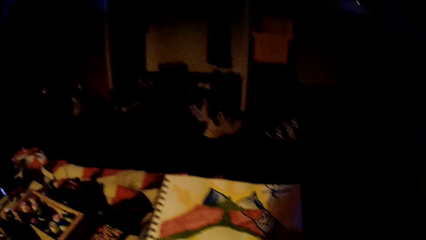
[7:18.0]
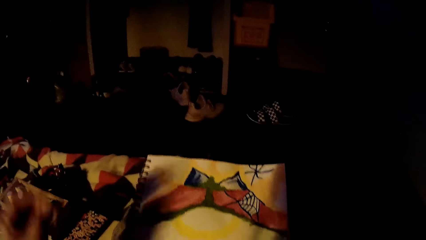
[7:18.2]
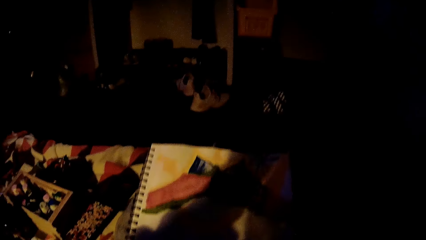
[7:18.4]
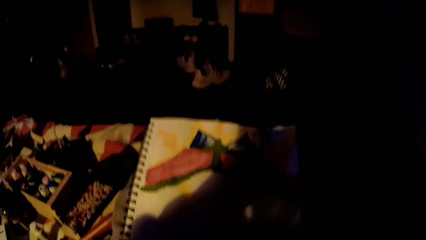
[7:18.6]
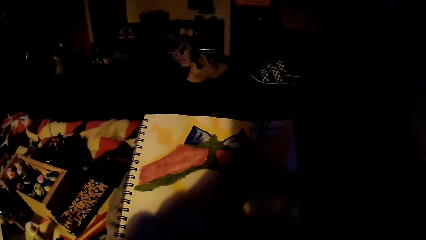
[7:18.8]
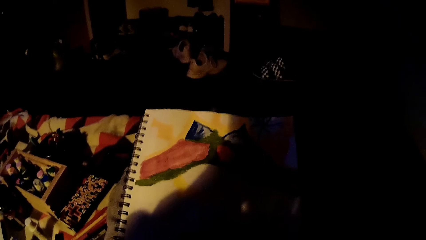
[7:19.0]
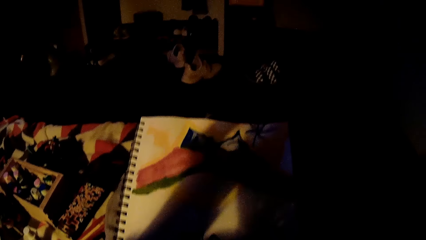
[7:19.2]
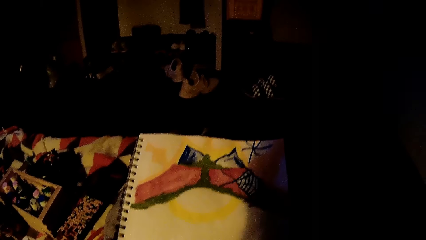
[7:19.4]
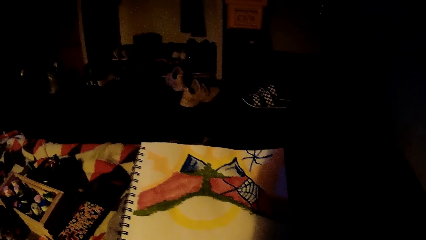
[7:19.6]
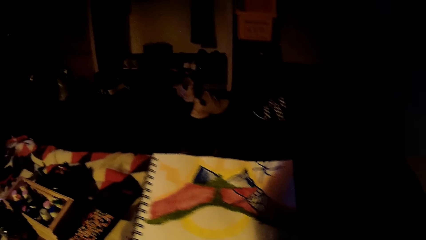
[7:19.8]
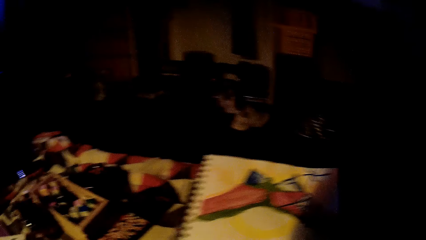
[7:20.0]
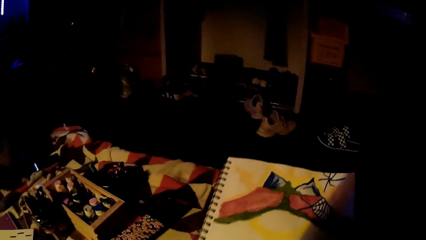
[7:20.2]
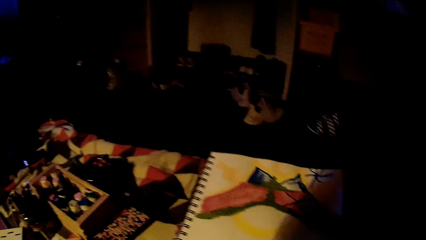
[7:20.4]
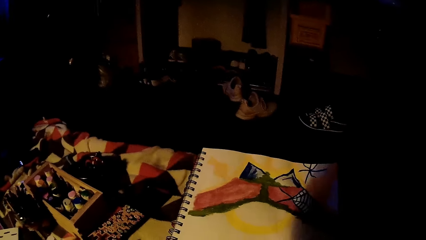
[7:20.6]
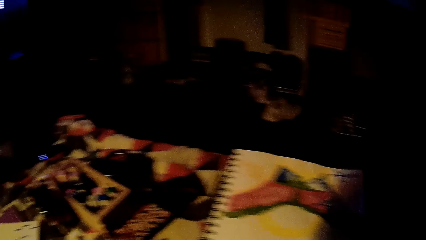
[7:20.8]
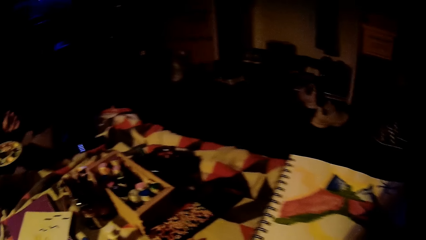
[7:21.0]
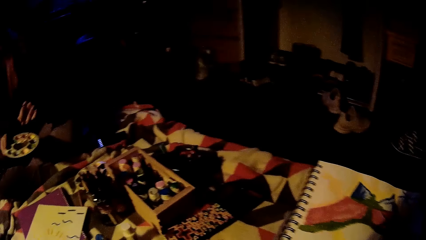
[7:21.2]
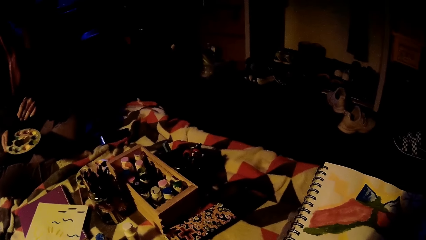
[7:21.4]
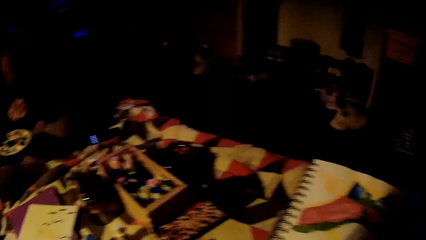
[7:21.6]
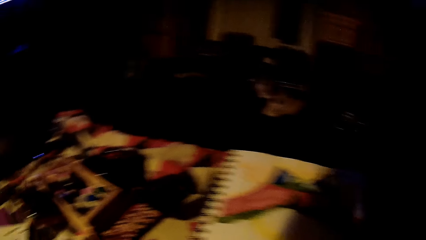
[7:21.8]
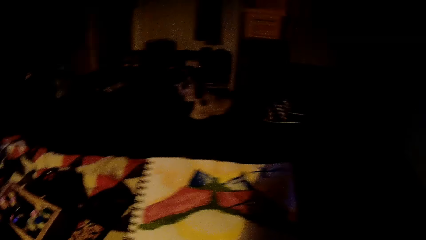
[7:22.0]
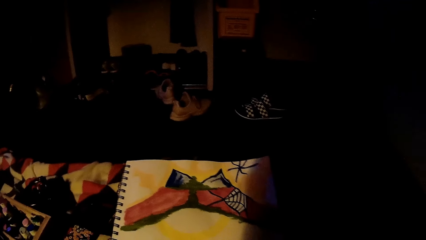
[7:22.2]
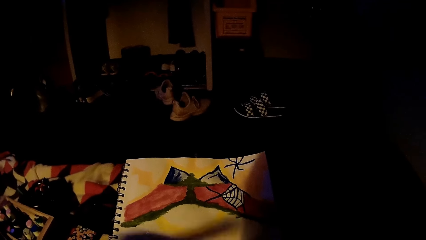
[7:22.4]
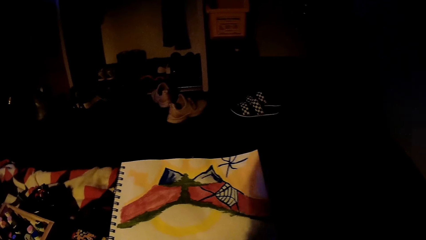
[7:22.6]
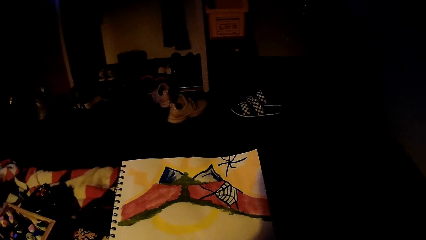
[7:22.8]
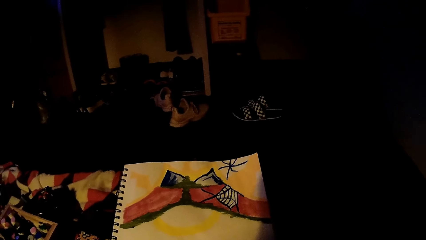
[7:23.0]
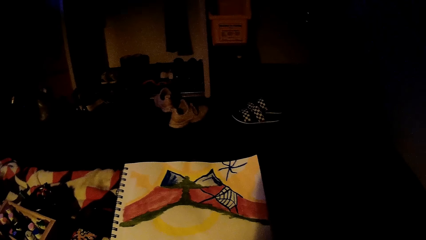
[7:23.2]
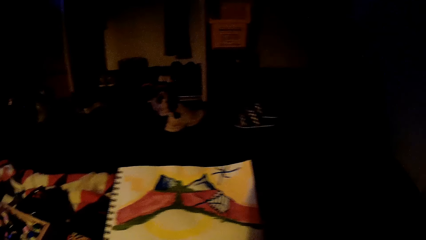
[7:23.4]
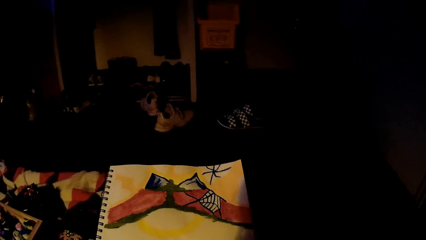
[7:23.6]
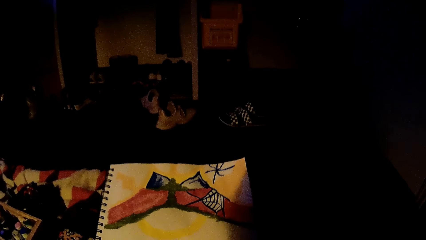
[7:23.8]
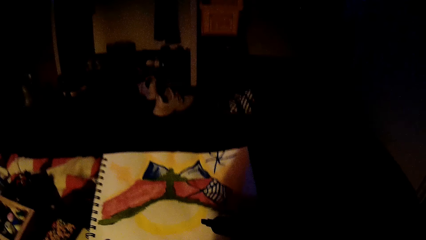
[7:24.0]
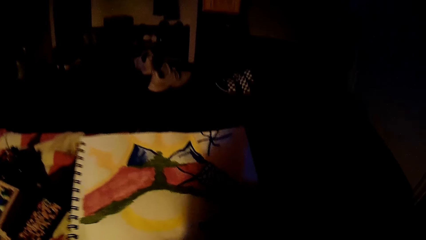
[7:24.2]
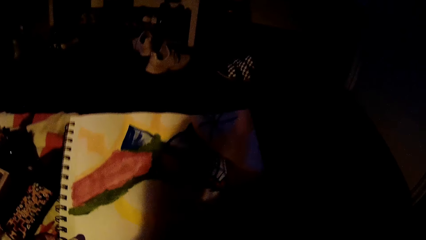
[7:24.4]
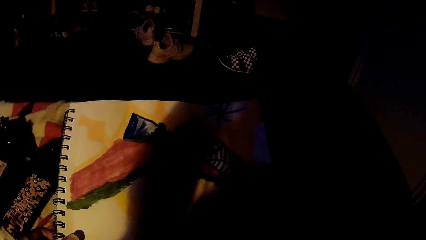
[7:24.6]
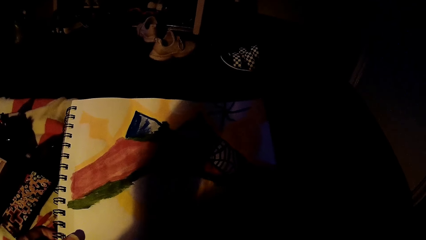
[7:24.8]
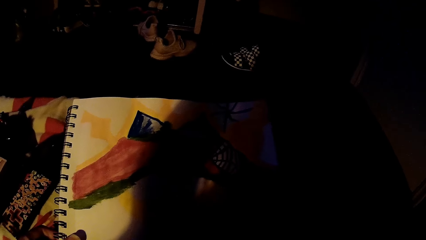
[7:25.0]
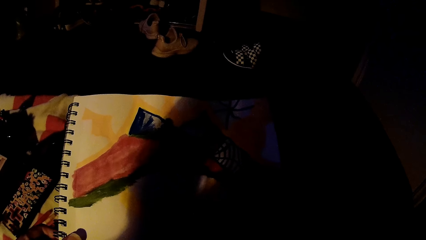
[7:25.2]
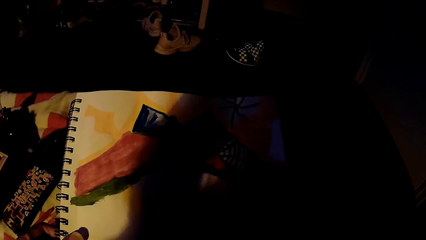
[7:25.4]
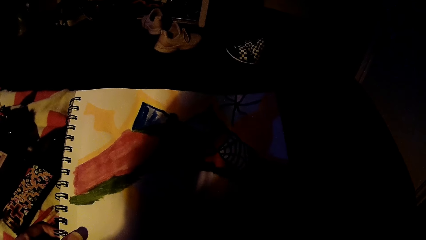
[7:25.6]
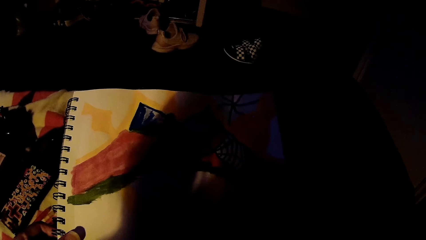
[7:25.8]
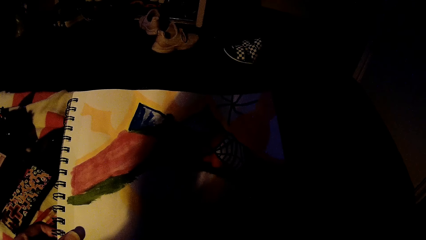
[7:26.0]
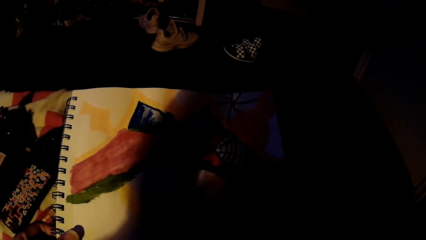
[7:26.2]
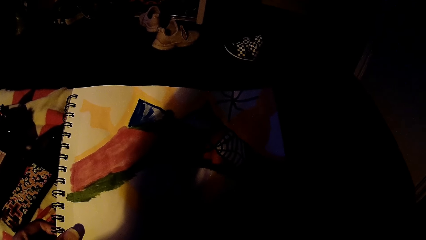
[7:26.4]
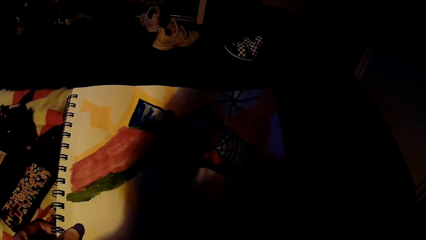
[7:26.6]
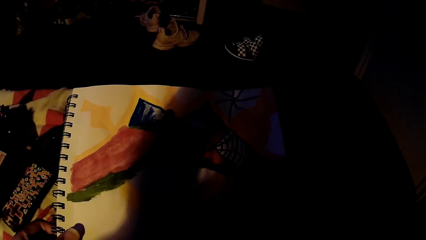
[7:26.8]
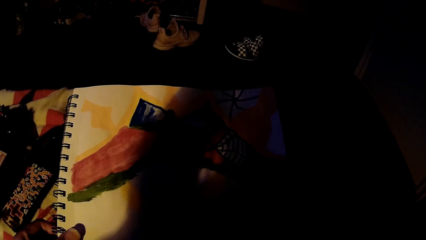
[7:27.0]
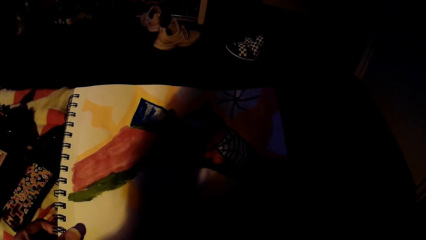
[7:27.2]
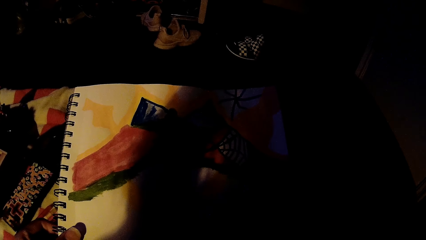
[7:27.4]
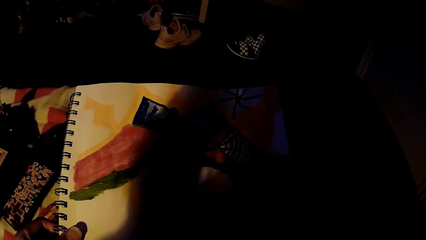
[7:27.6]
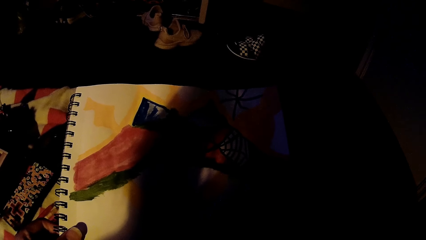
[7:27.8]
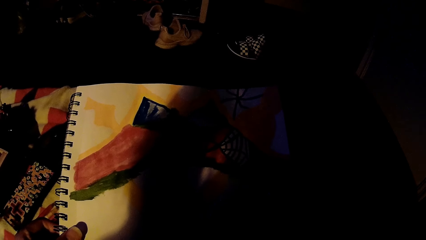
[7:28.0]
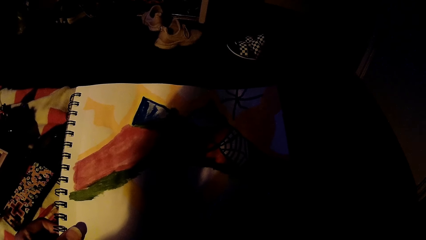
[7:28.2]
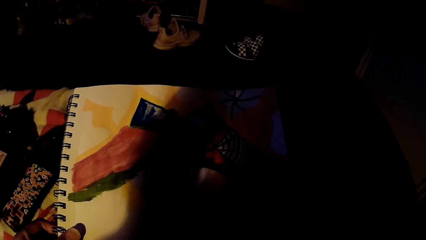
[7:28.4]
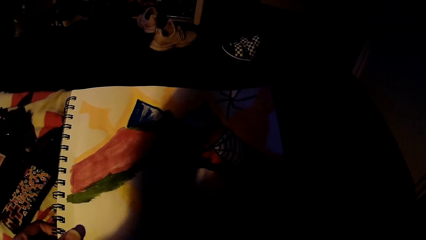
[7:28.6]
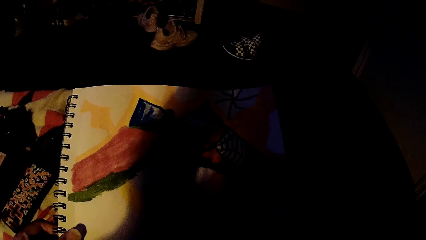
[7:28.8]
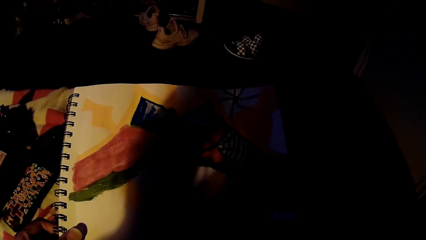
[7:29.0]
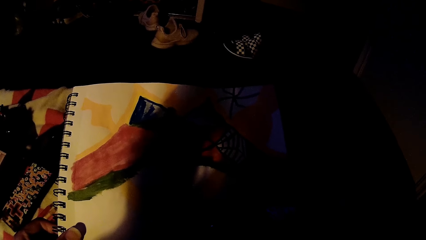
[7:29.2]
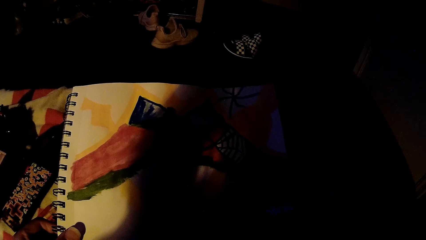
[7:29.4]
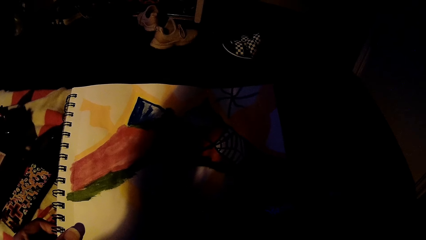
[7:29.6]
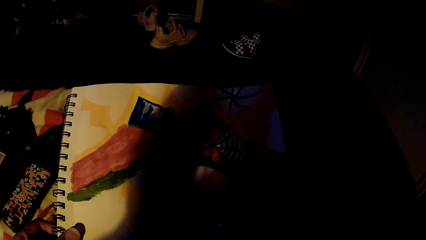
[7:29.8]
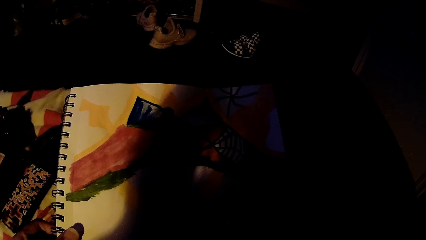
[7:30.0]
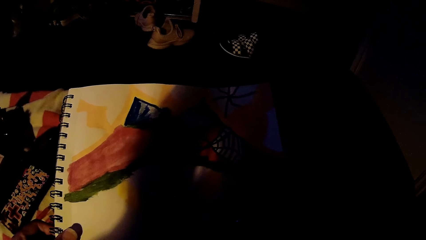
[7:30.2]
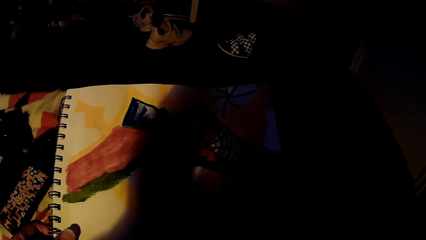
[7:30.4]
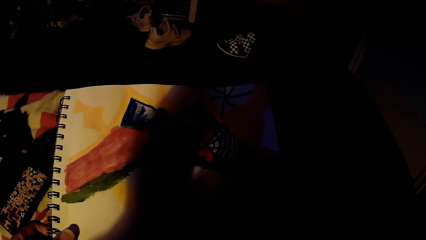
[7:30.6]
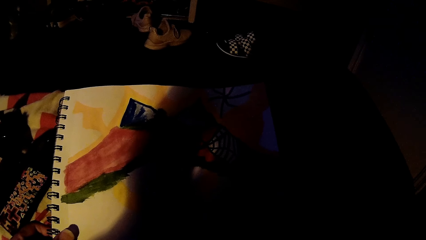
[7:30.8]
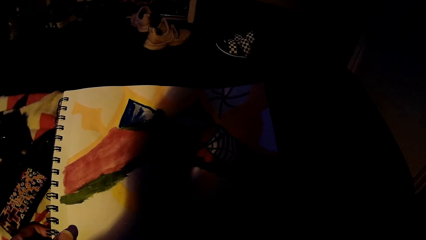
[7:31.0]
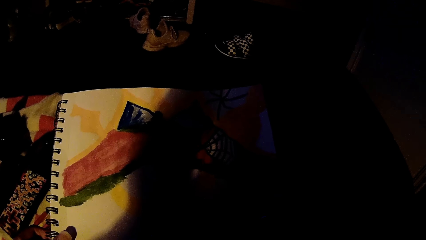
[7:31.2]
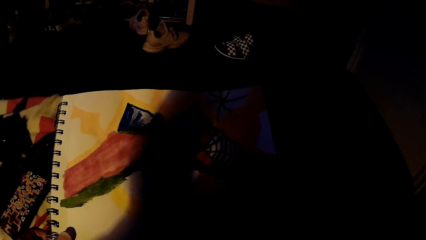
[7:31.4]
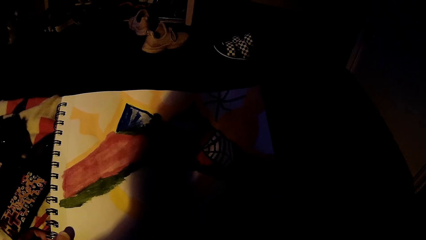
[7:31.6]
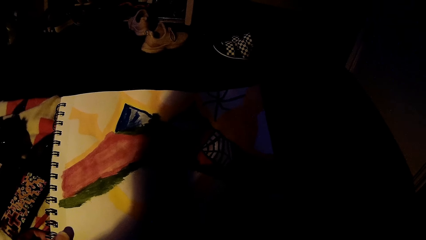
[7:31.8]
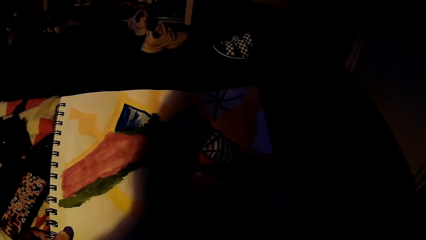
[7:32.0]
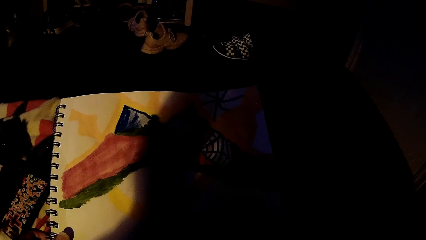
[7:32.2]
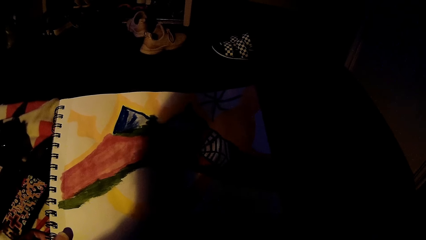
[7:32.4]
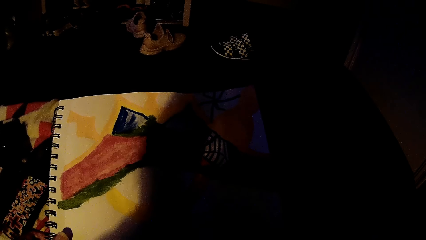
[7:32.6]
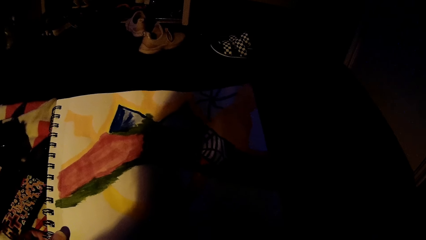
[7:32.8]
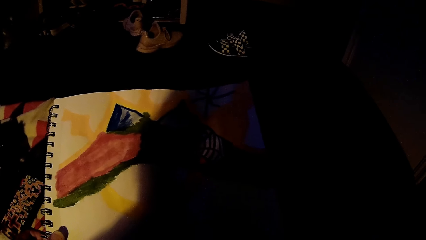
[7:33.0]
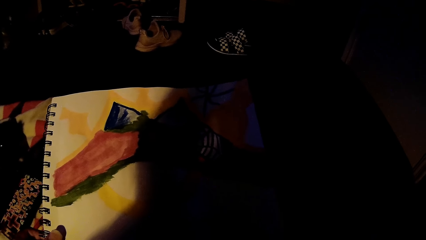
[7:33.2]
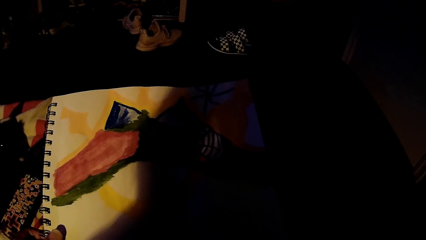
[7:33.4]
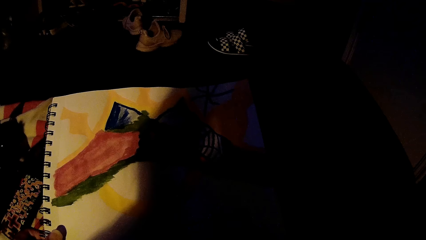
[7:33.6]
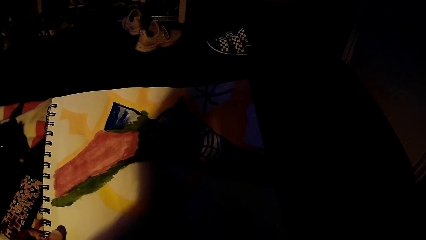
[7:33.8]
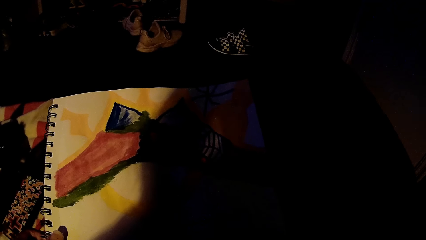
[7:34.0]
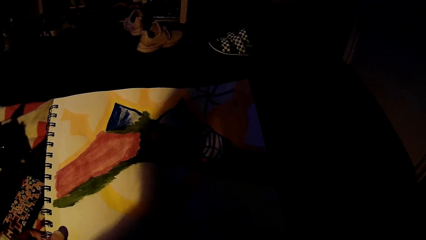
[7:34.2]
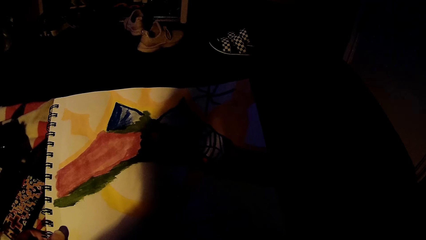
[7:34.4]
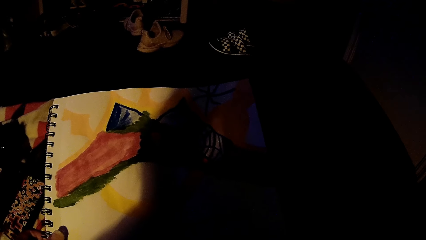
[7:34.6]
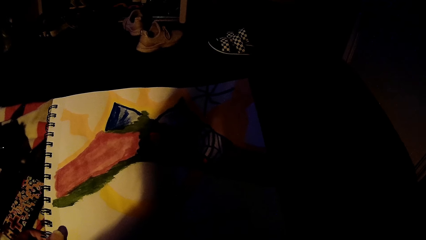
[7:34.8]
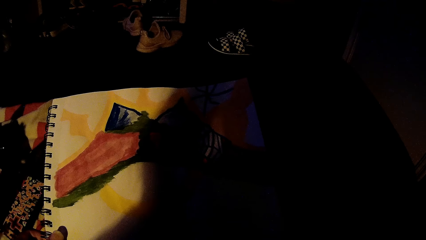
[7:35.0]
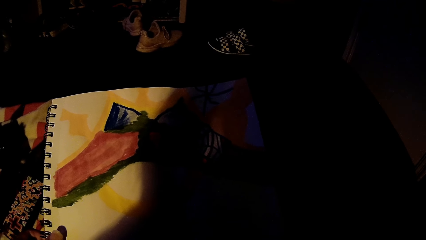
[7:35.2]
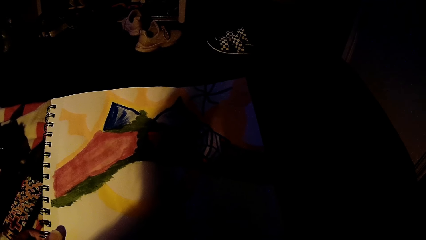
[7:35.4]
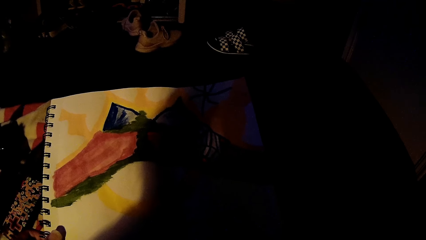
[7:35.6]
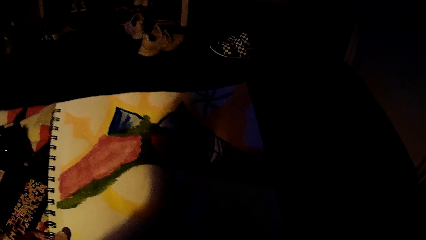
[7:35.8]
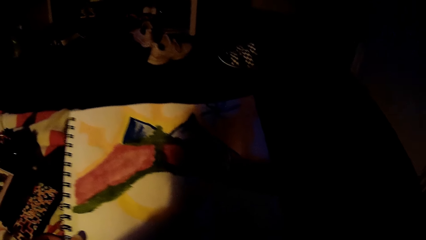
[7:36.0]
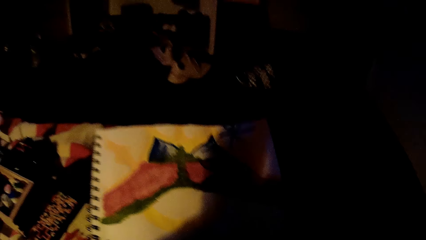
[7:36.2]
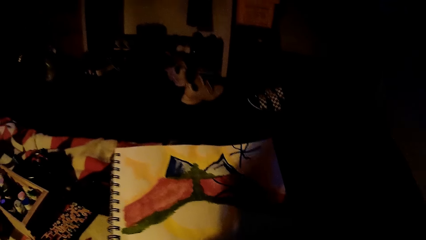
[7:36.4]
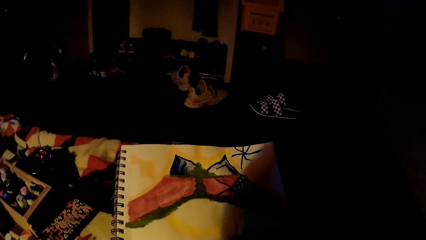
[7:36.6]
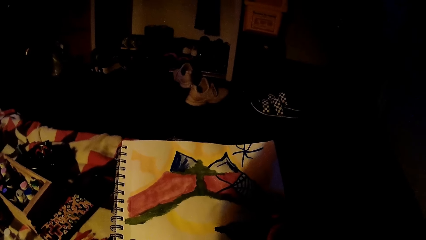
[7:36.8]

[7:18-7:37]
The camera wearer looks at the drawing on the book. She draws in the sketch book with a colour marker in her right hand and holds the sketch book with her left hand.
